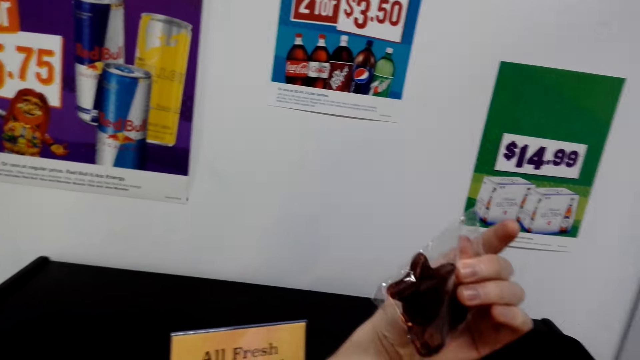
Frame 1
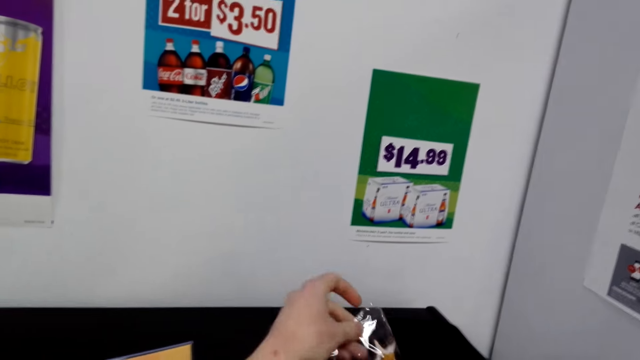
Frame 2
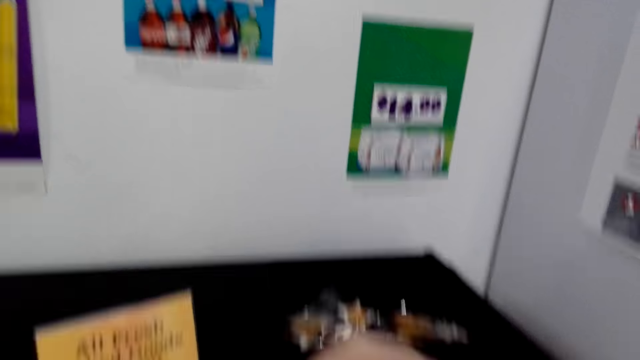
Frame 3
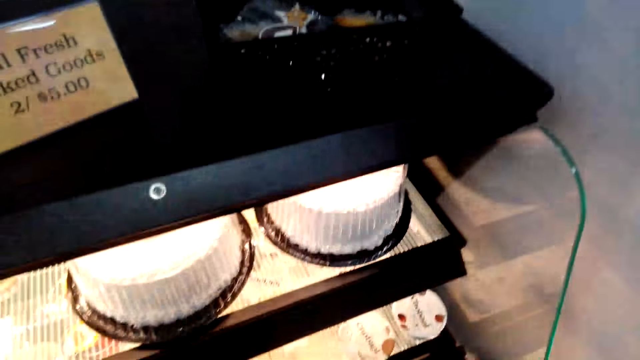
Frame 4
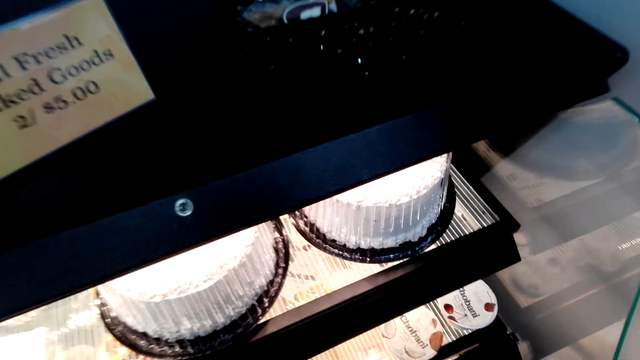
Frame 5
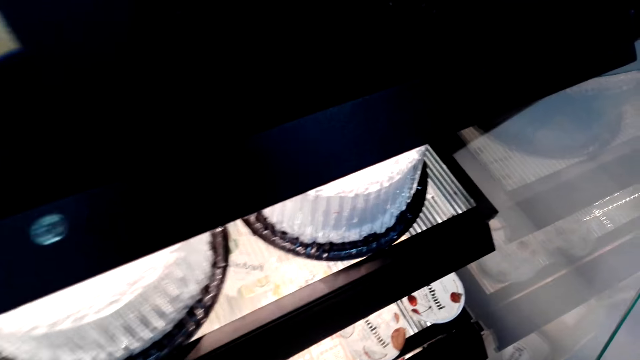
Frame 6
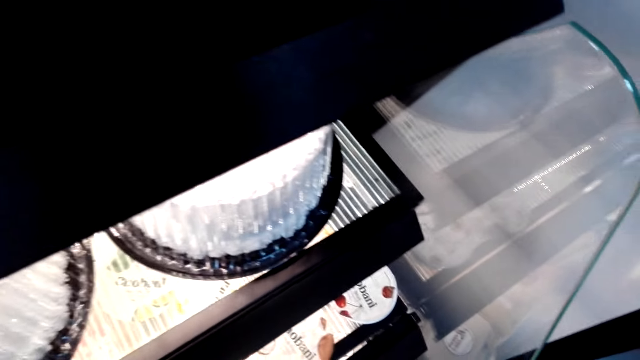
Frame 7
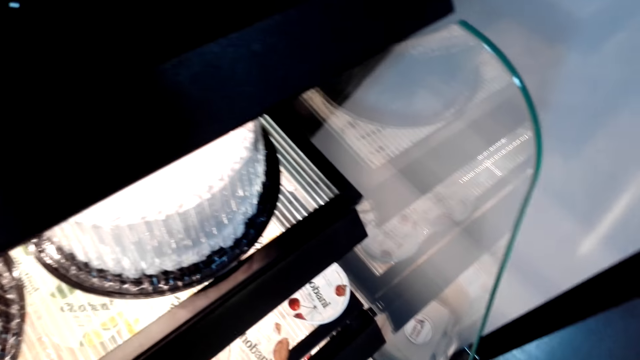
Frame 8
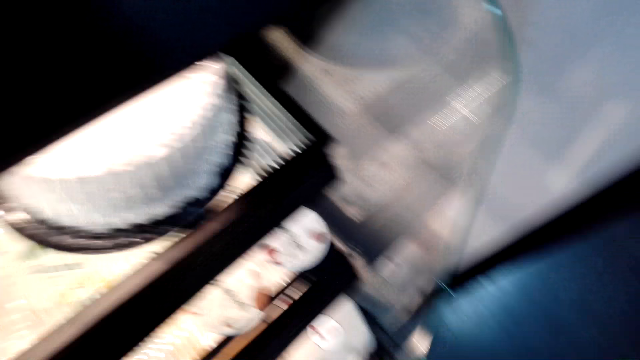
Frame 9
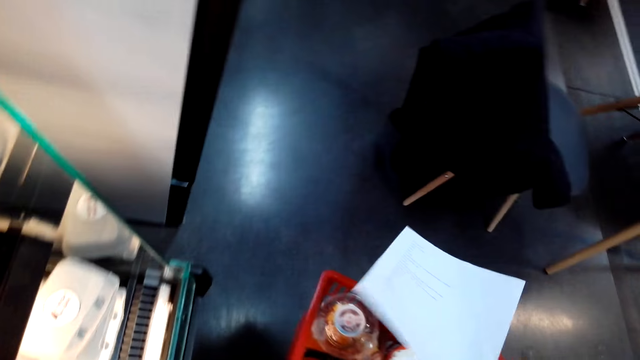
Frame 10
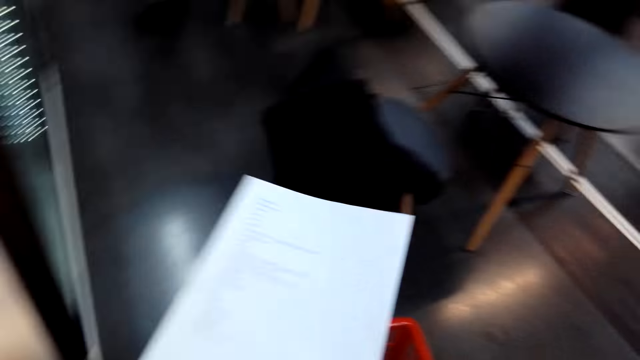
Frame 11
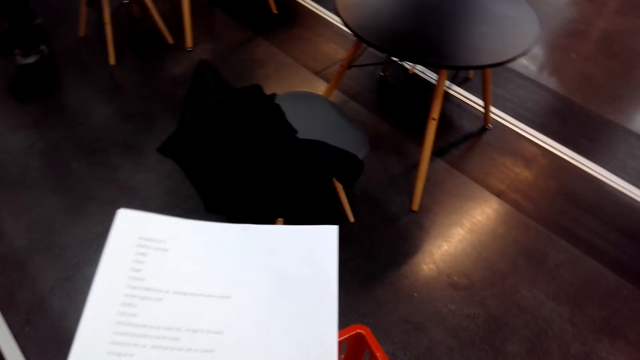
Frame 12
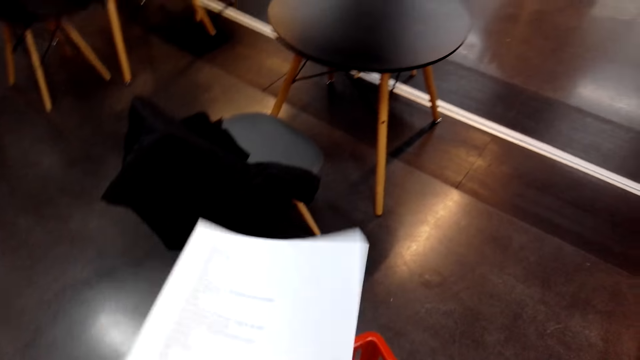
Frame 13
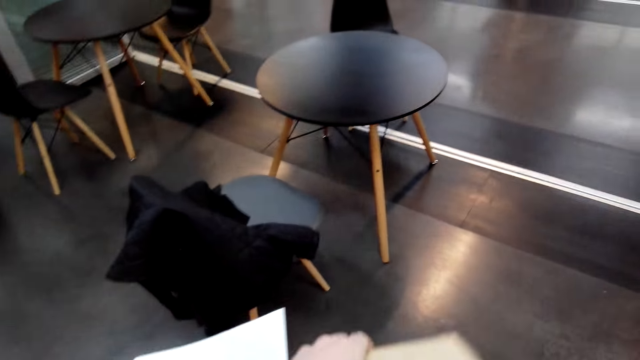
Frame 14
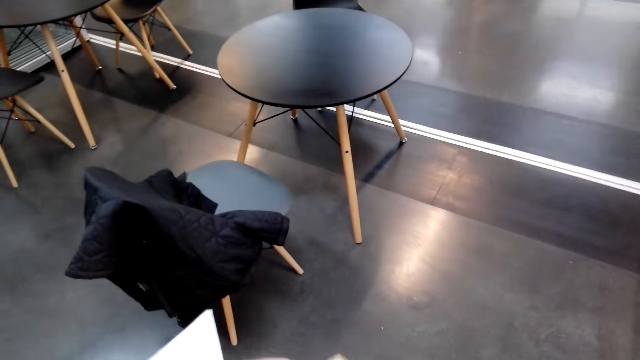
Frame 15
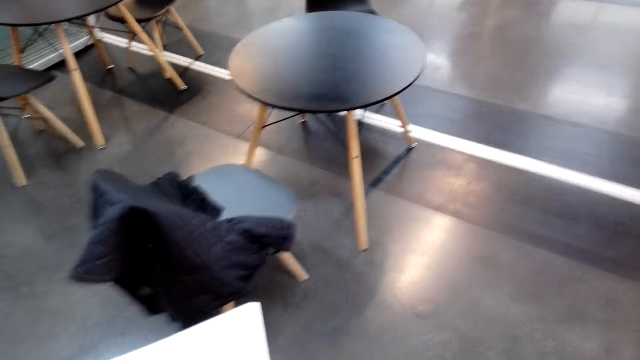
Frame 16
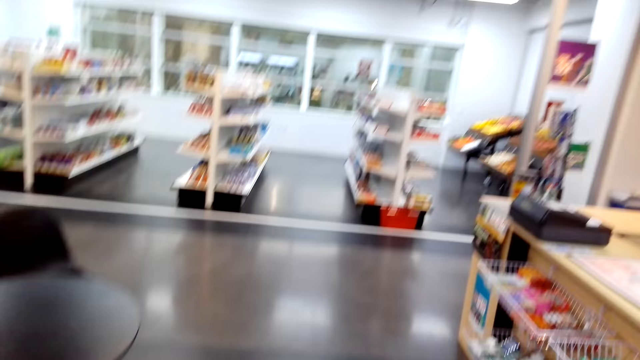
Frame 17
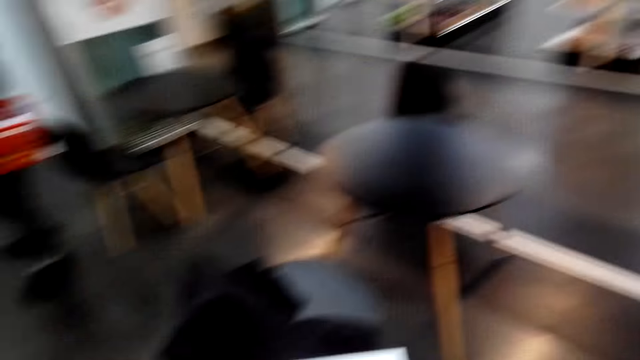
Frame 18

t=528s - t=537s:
The camera wearer checks the packages. They walk in the supermarket.

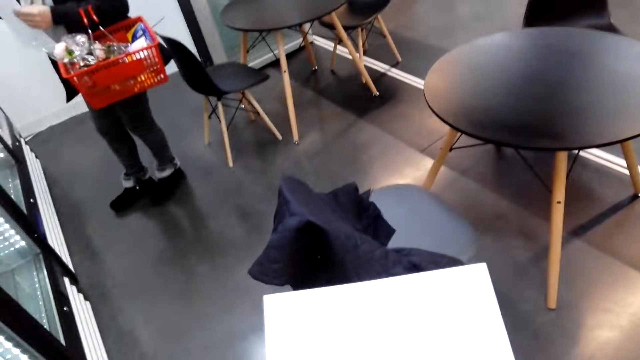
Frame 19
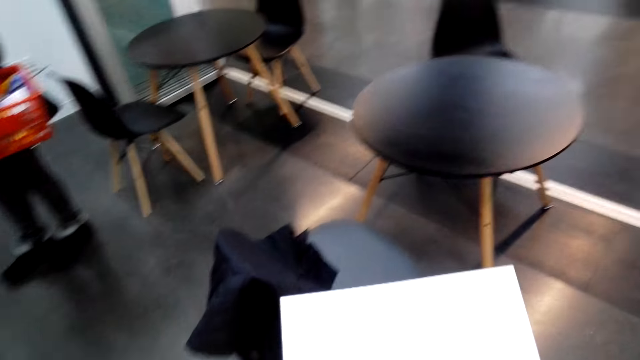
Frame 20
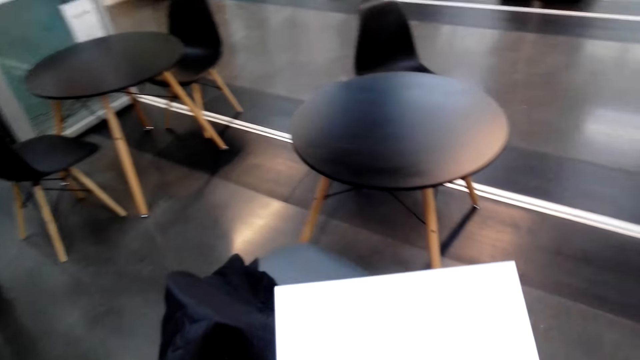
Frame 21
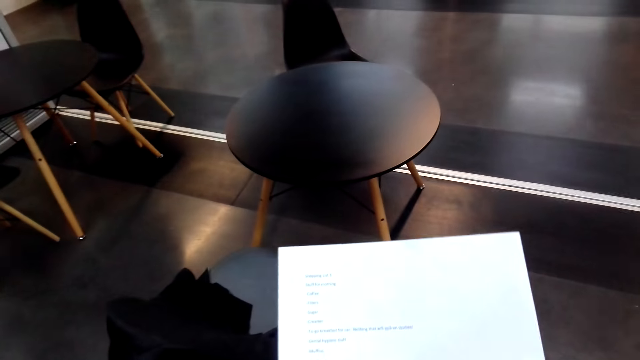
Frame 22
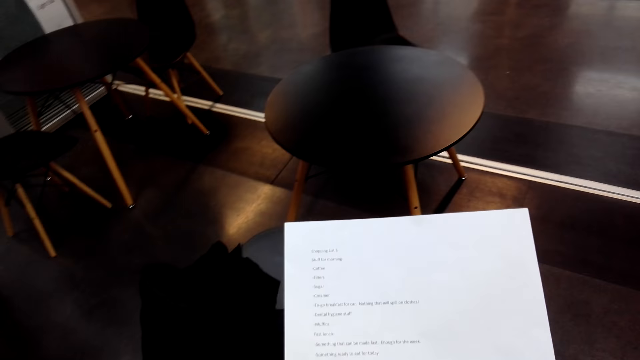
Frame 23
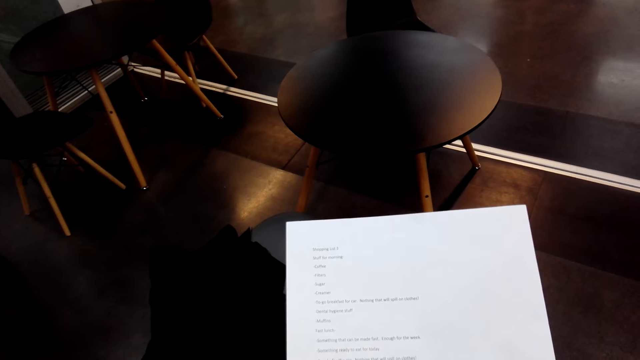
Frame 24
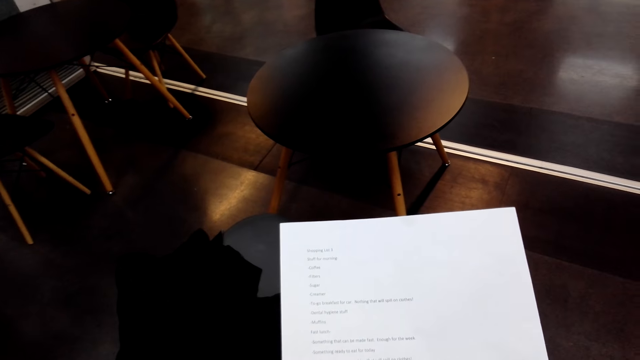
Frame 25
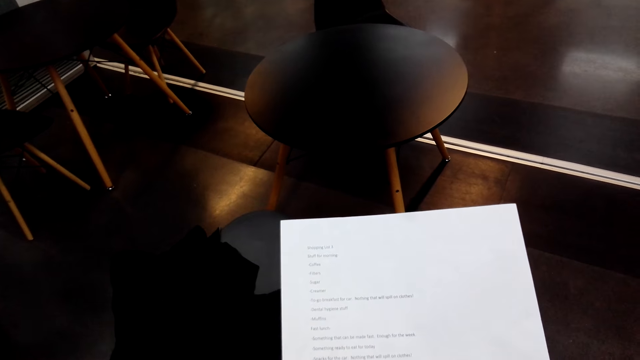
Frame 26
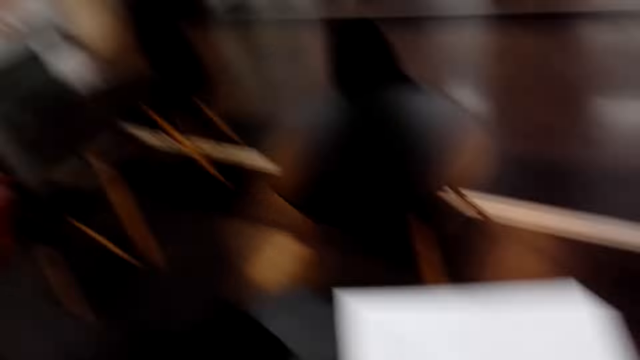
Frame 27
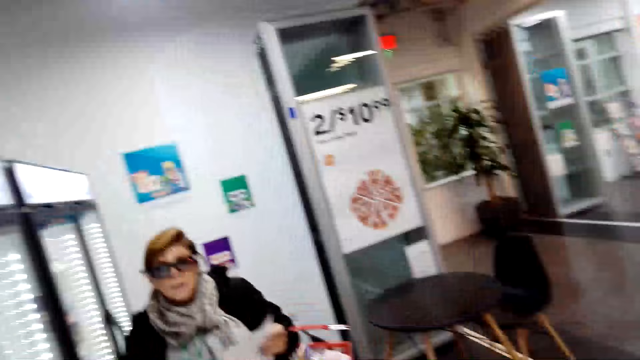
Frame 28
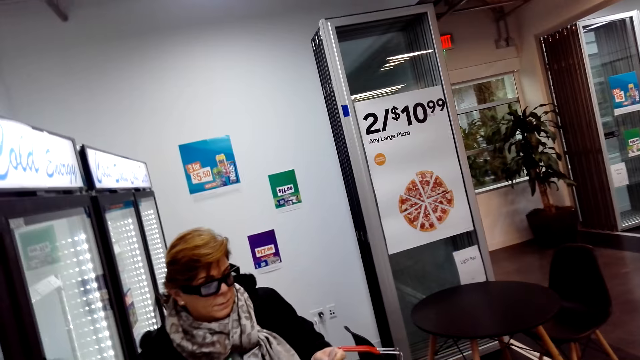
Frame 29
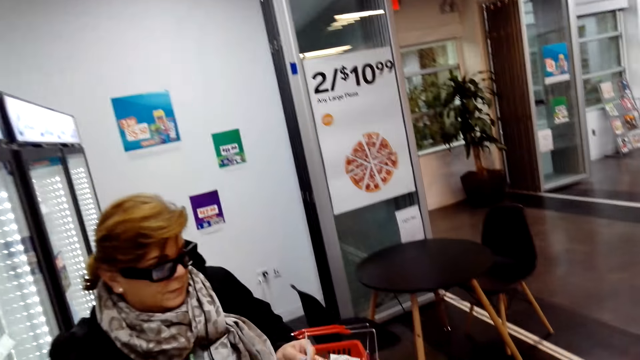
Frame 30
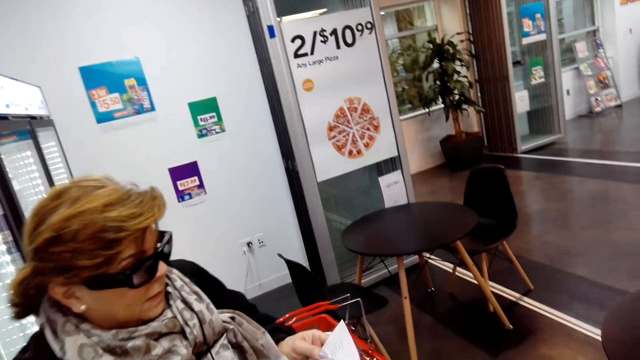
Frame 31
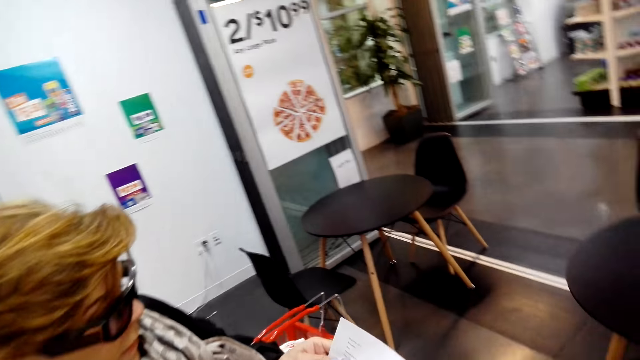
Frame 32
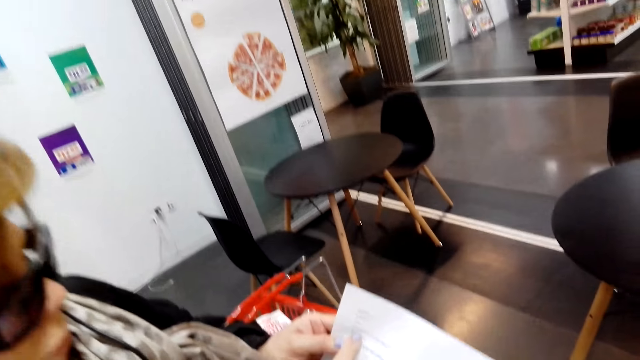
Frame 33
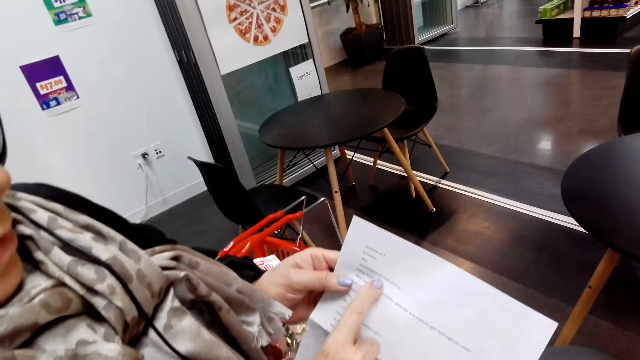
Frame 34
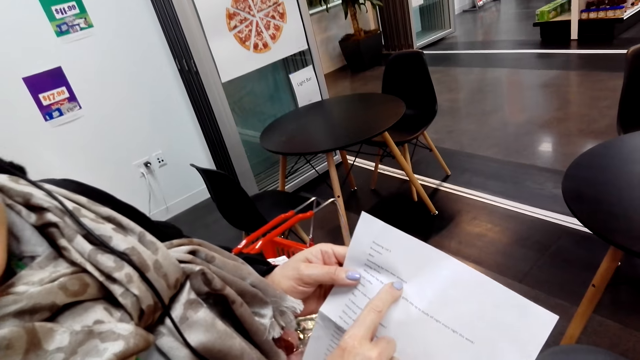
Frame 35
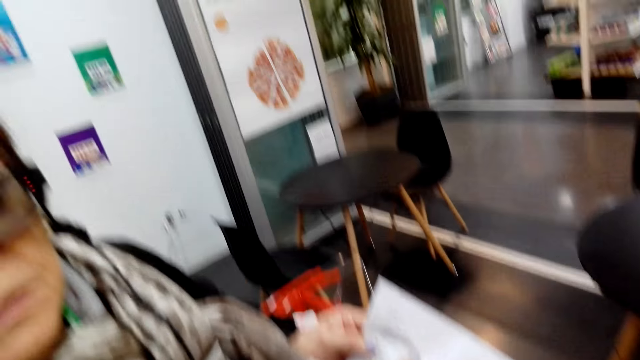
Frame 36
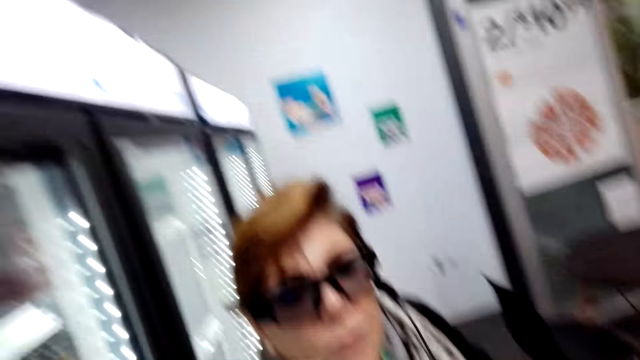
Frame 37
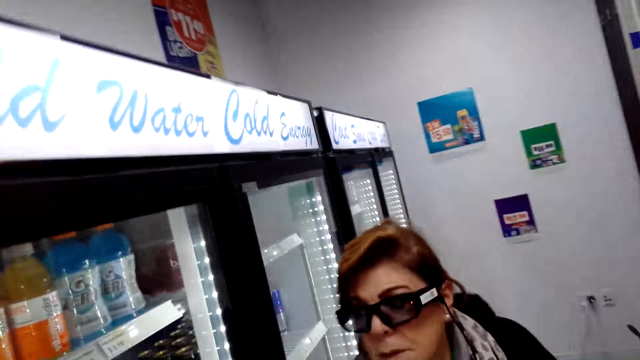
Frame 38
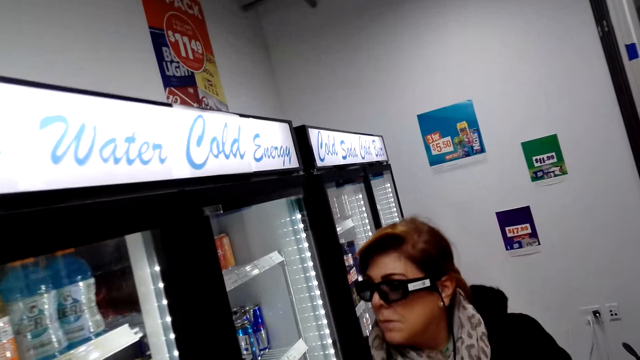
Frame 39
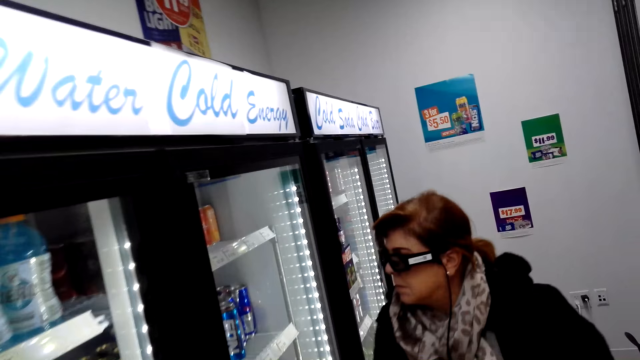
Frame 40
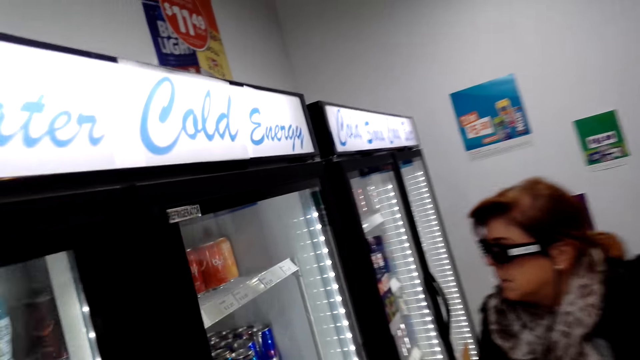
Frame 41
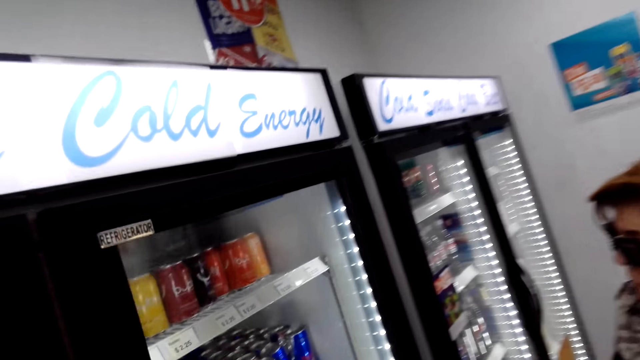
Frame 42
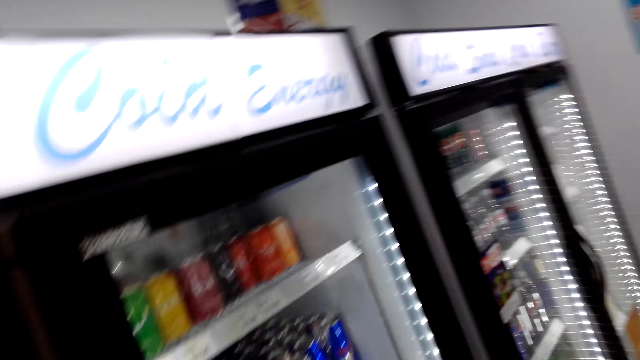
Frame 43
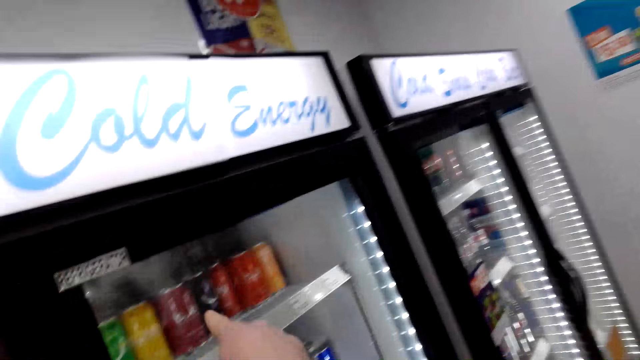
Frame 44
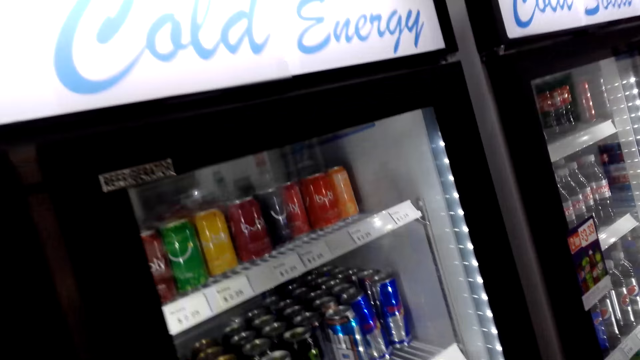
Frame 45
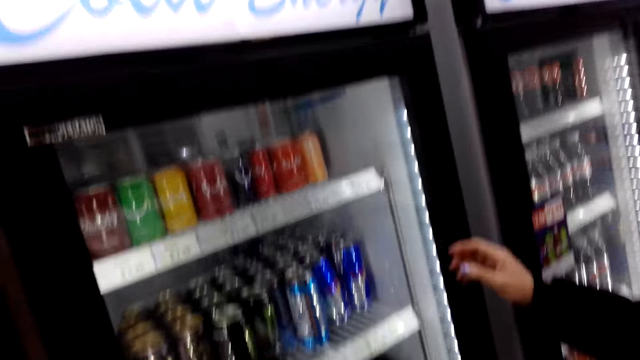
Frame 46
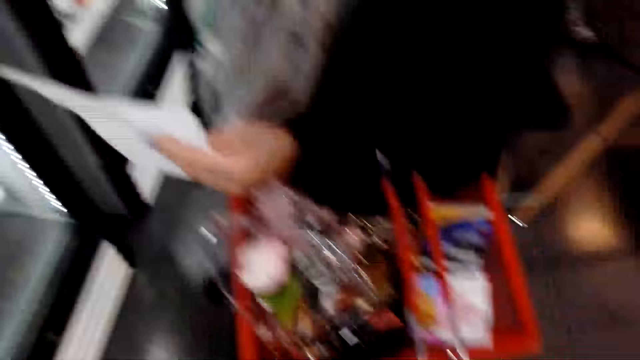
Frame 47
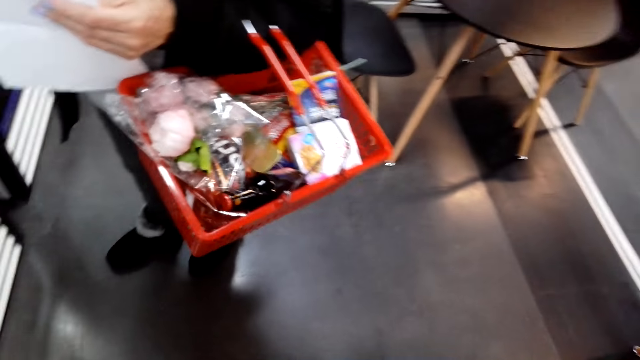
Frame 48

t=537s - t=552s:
The camera wearer reads the shopping list. They walk in the supermarket. A woman reads the shopping list. The camera wearer looks around.
